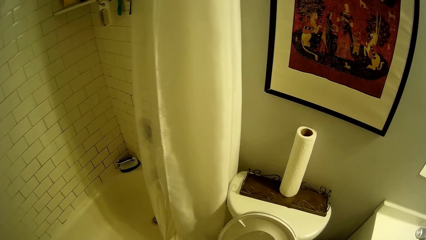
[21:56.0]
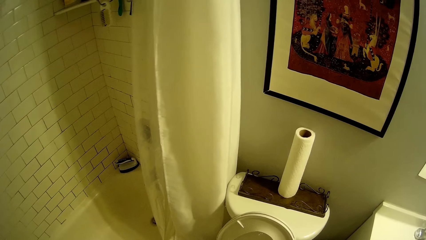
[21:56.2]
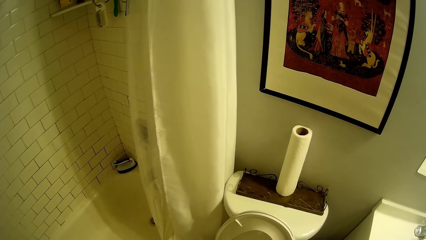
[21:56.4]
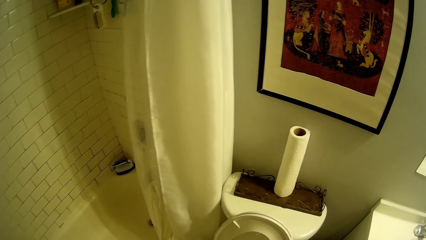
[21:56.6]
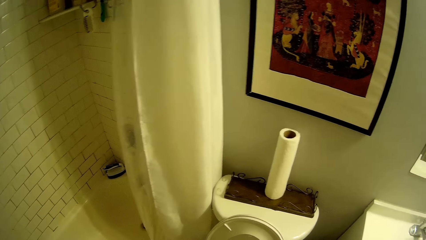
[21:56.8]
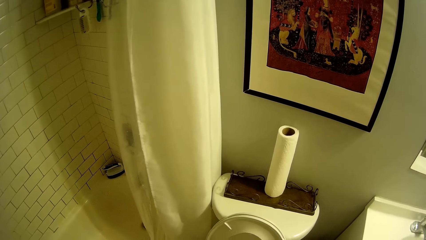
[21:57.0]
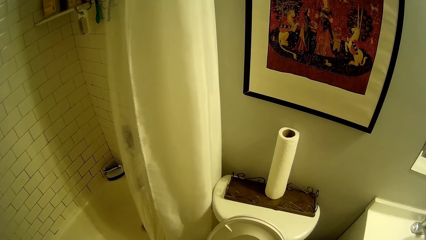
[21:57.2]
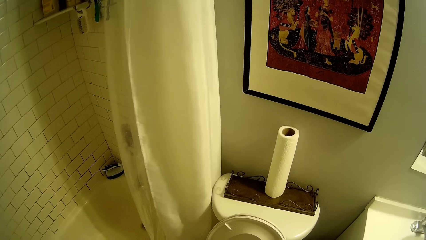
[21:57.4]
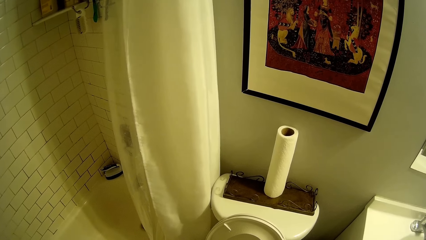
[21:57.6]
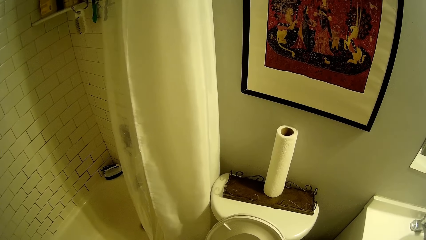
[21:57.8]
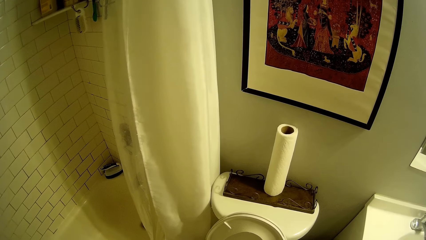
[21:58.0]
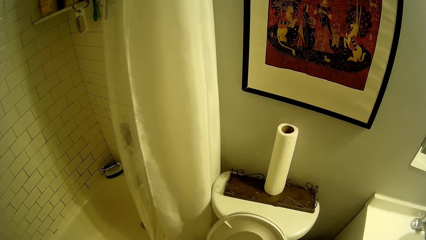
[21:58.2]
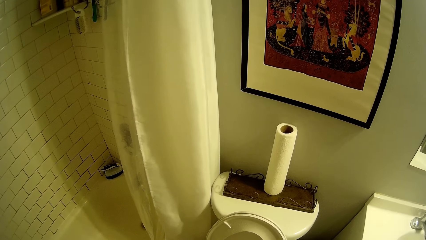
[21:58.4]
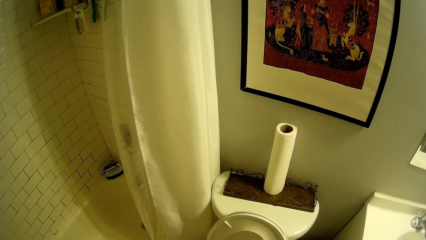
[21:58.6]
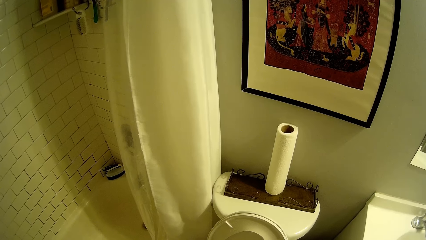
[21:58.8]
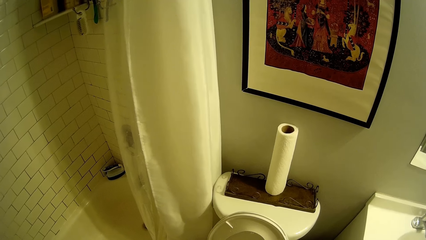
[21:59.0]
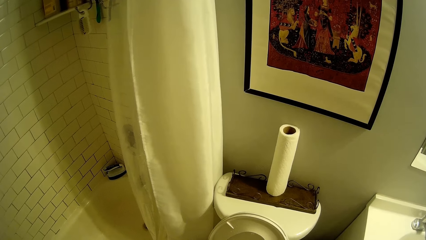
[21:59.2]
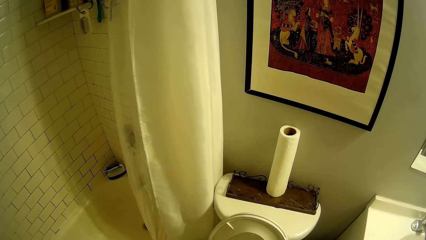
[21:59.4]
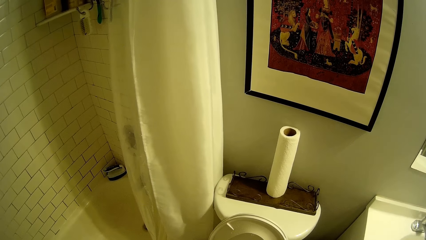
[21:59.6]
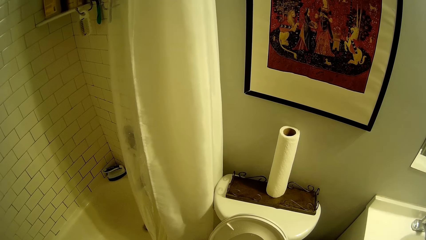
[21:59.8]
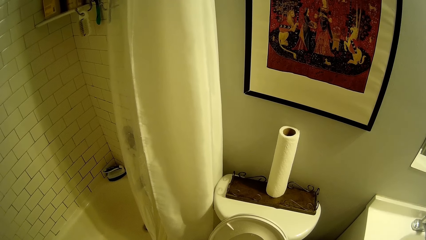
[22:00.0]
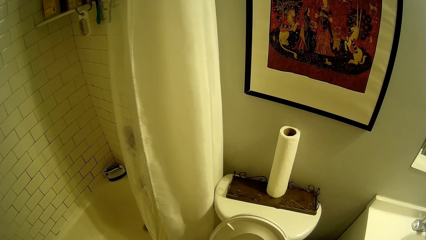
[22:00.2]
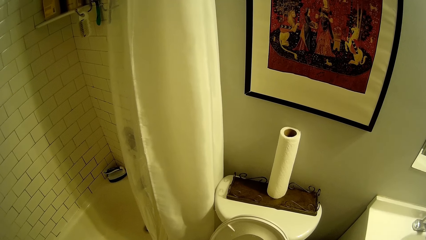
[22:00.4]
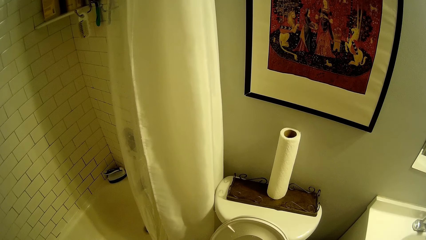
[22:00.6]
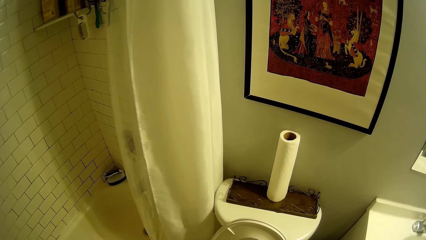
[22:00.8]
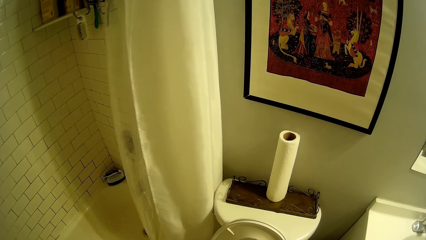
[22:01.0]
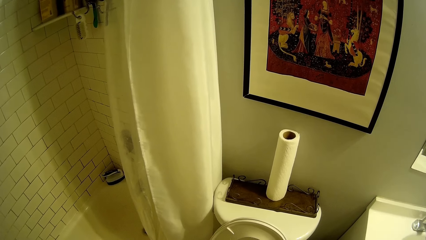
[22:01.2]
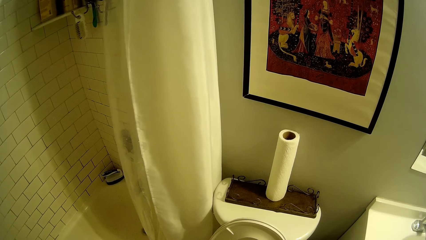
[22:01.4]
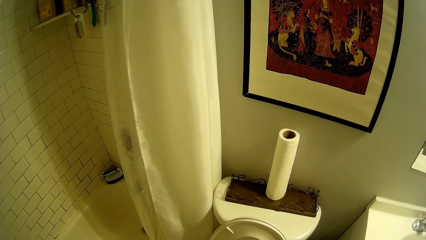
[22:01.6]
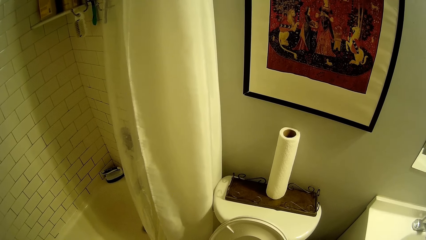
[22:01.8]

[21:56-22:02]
The camera wearer looks around the room.

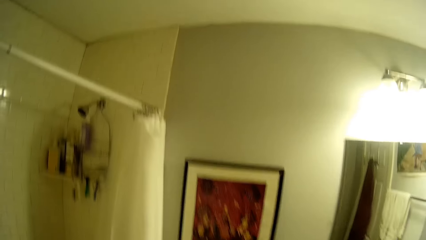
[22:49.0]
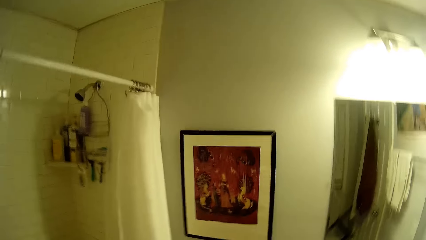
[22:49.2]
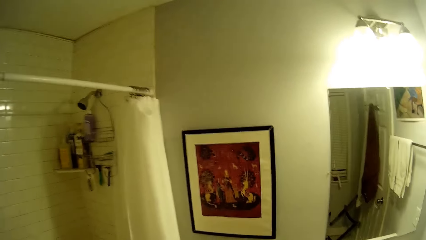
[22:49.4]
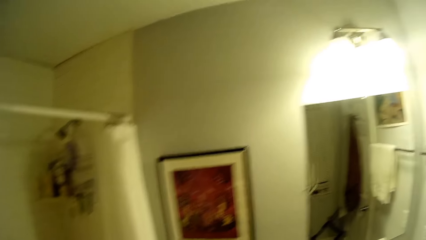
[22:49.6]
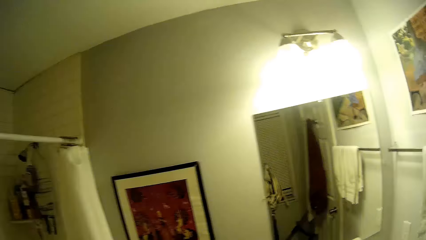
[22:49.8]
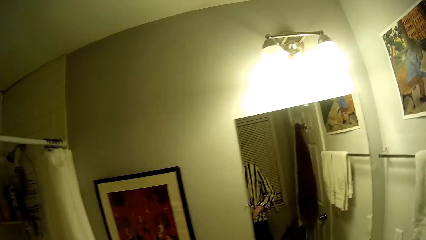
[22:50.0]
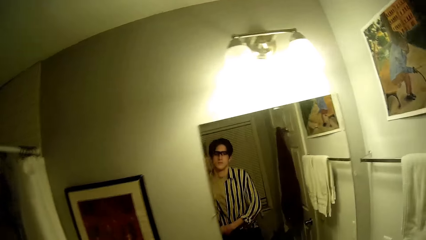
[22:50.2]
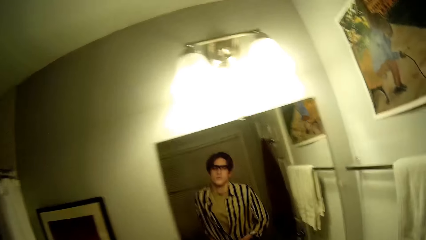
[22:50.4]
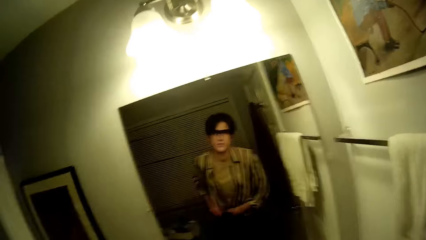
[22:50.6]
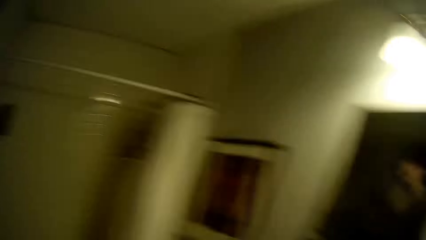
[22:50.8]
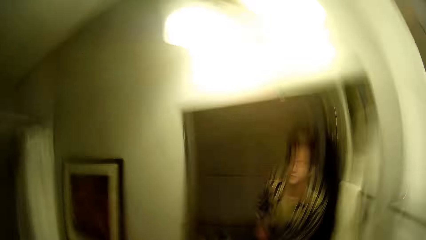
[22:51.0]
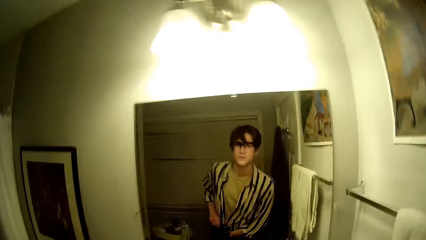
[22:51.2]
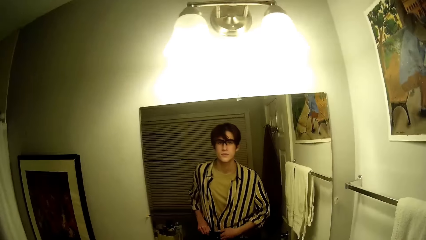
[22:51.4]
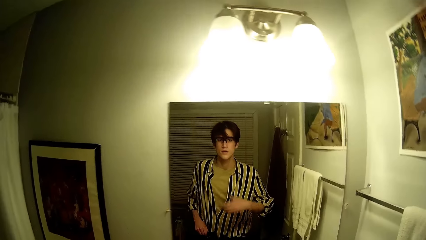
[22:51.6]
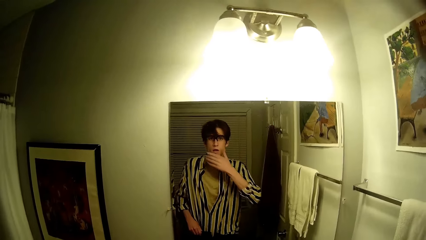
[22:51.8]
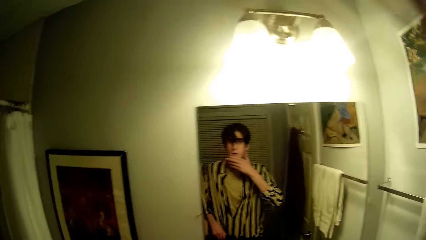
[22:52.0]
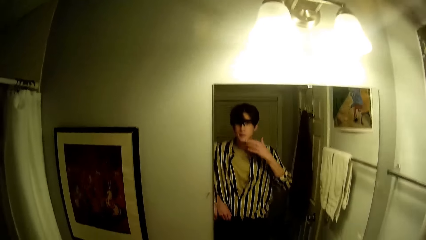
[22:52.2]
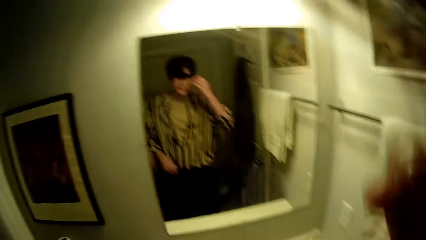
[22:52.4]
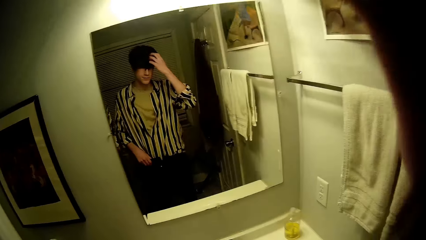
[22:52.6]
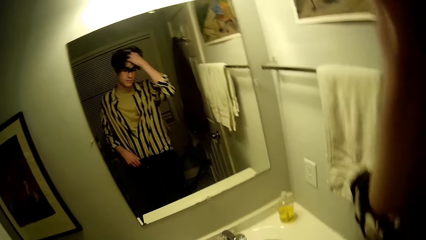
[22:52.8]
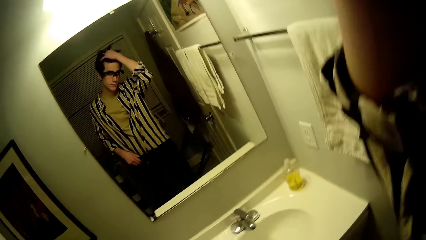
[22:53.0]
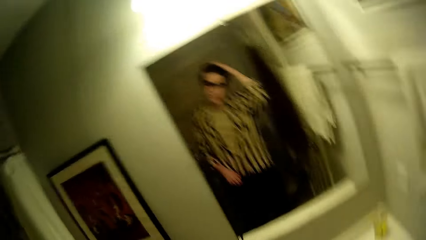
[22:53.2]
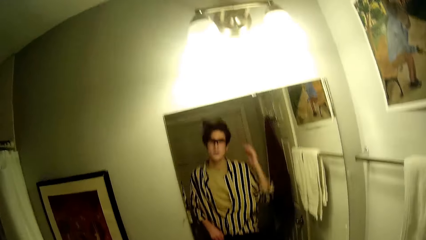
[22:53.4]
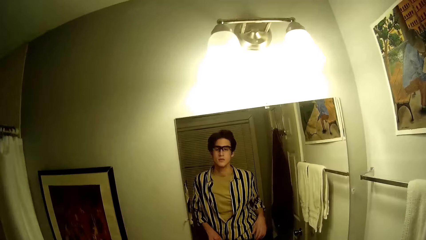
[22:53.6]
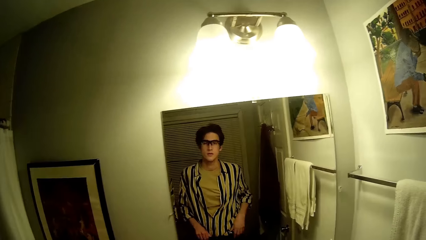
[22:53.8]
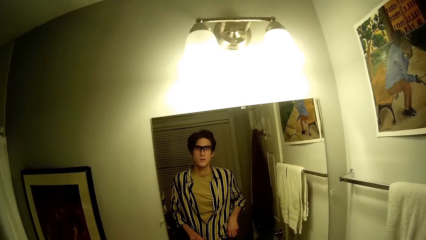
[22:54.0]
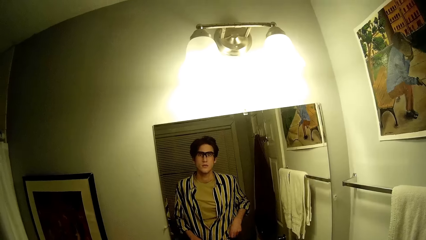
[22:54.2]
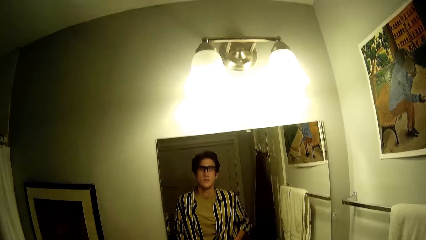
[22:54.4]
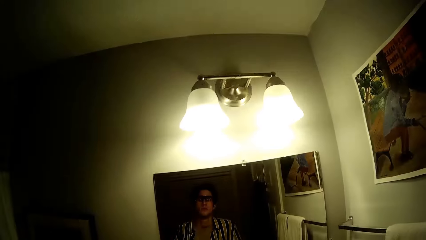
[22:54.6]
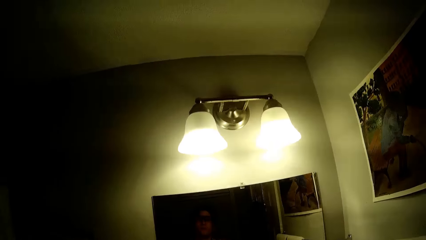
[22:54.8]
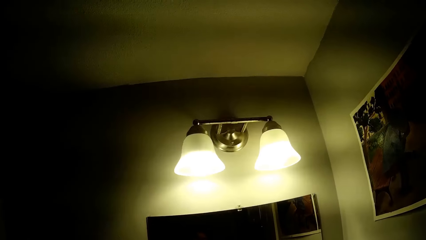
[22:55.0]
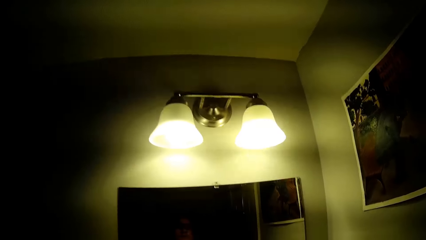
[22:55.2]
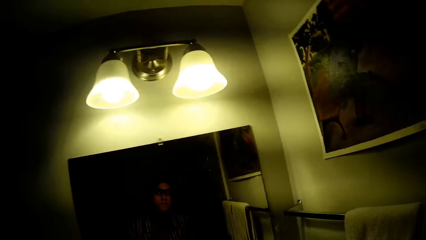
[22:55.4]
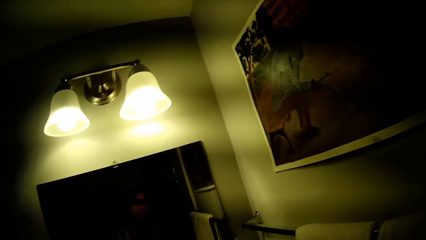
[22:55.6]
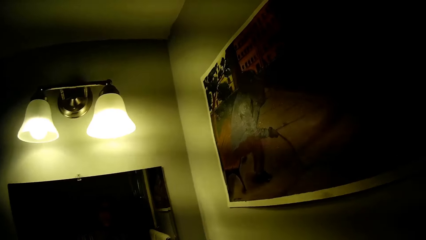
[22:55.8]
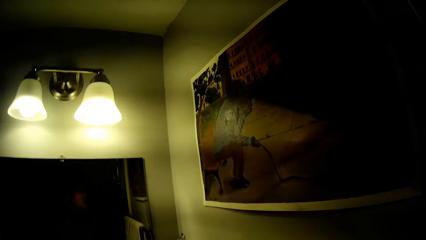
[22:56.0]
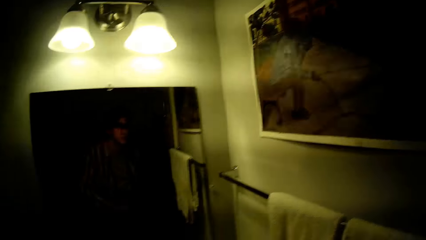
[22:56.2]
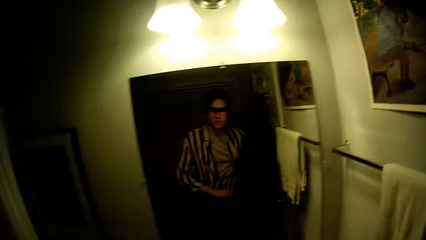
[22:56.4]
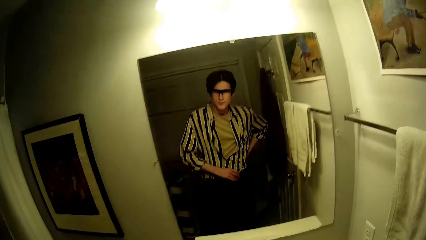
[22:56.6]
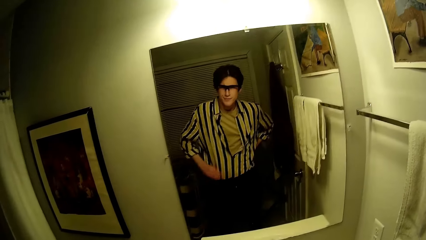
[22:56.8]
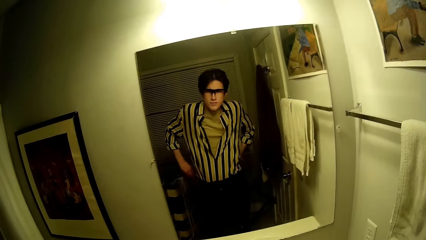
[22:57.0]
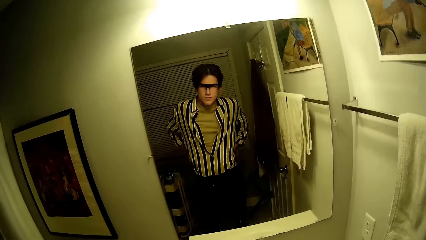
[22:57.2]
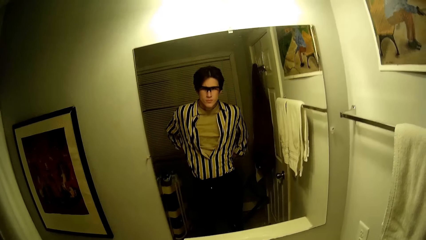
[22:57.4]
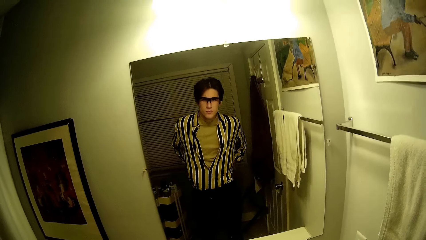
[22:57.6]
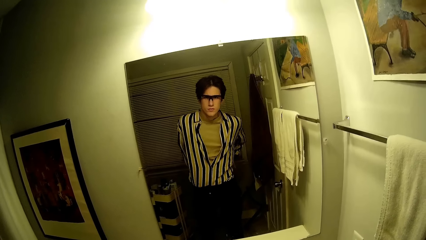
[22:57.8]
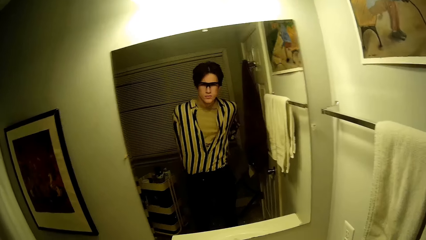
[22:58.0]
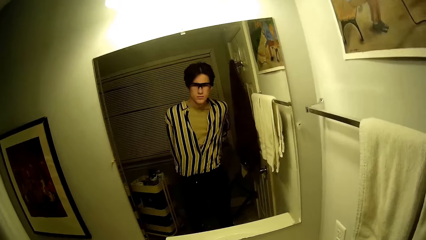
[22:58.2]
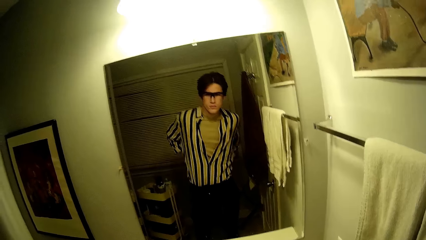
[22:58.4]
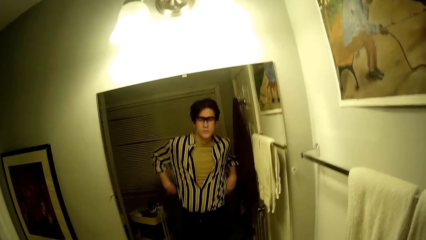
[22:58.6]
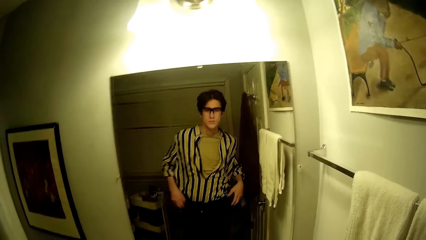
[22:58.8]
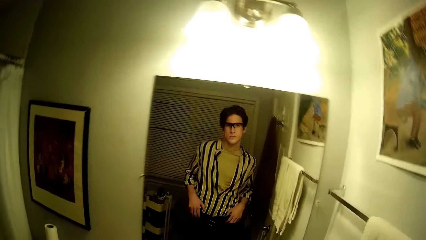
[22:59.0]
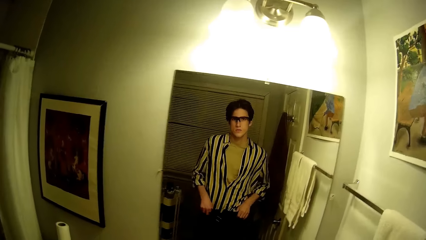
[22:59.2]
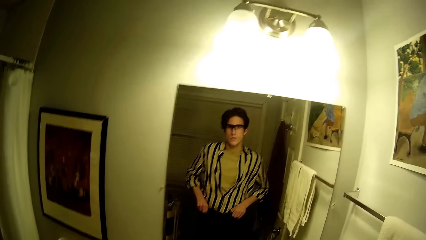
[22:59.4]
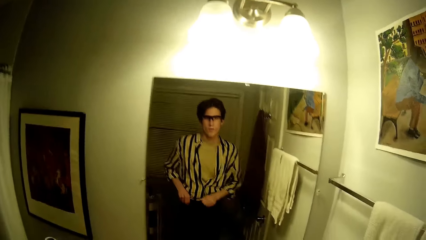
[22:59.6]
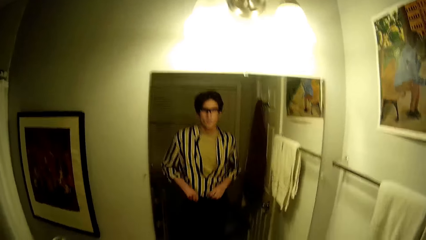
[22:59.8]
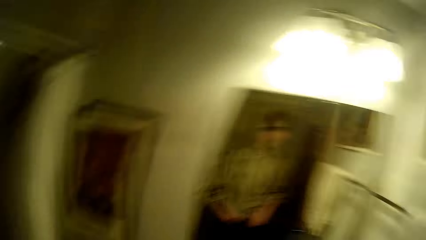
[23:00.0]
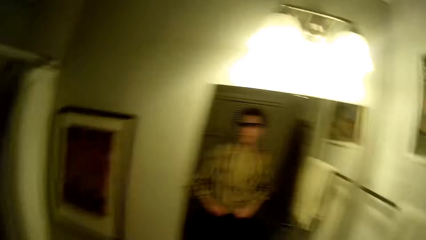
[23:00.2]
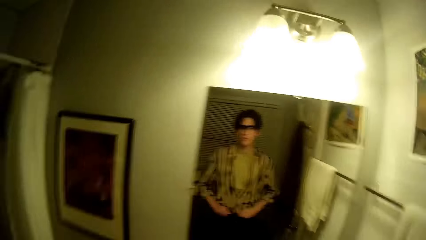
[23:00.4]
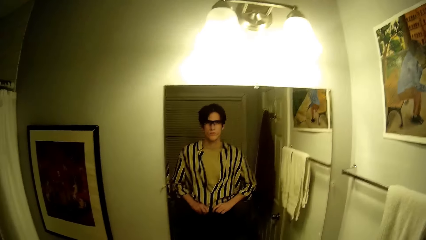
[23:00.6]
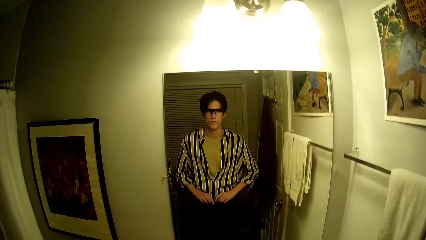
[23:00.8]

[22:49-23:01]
The camera wearer looks at himself in the mirror. He tucks his shirt into his trousers in a toilet. He wipes his mouth with his left hand. He adjusts his hair with his left hand. He tucks his shirt into his trousers.
